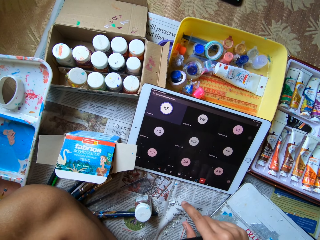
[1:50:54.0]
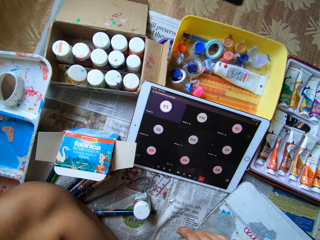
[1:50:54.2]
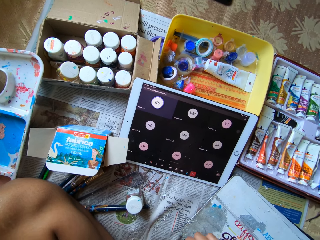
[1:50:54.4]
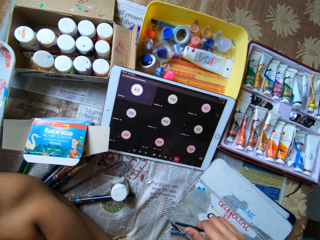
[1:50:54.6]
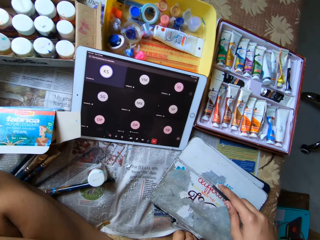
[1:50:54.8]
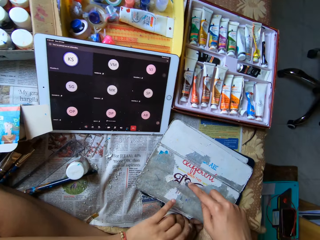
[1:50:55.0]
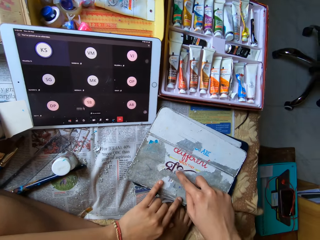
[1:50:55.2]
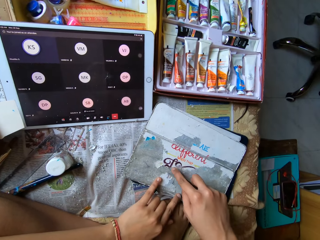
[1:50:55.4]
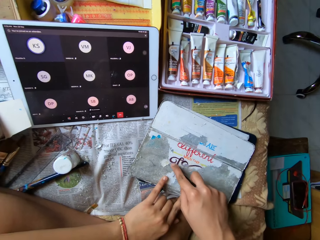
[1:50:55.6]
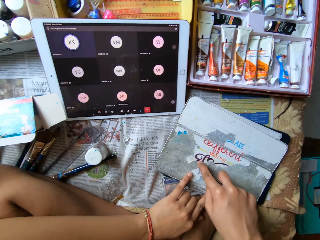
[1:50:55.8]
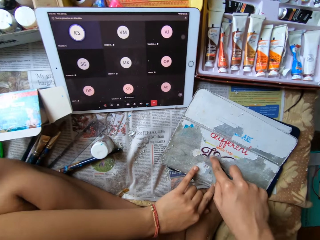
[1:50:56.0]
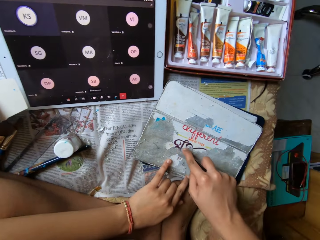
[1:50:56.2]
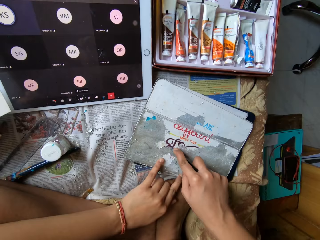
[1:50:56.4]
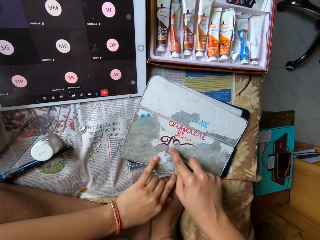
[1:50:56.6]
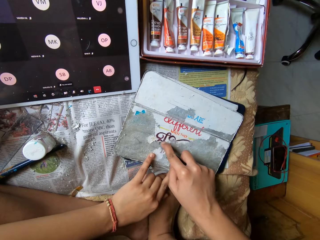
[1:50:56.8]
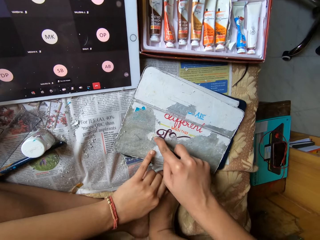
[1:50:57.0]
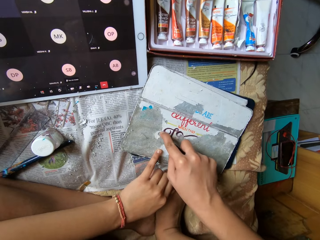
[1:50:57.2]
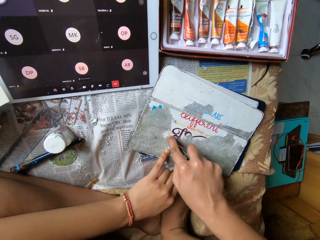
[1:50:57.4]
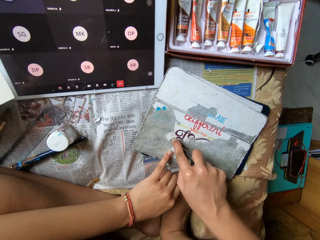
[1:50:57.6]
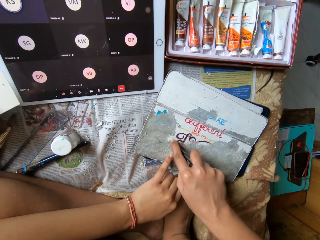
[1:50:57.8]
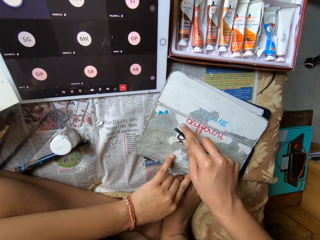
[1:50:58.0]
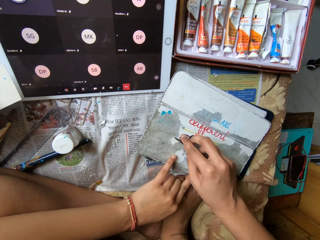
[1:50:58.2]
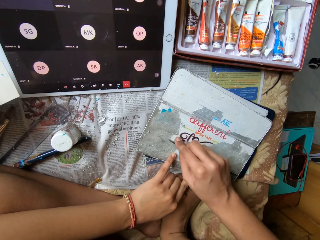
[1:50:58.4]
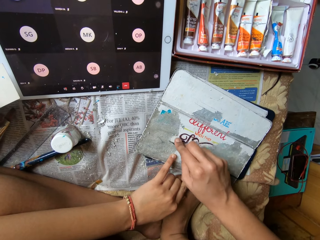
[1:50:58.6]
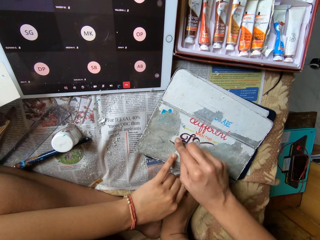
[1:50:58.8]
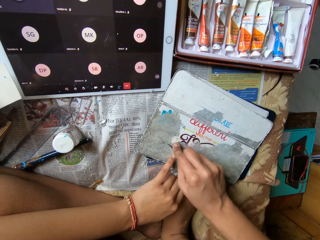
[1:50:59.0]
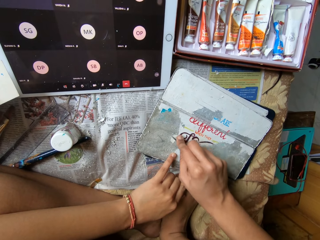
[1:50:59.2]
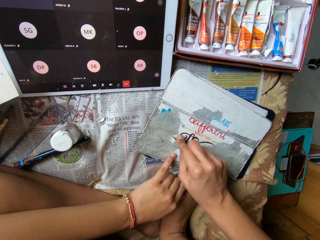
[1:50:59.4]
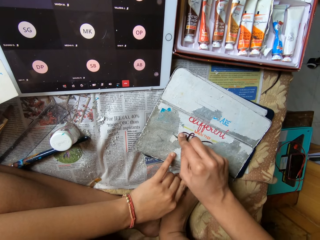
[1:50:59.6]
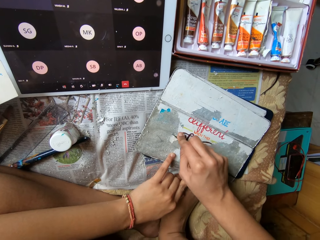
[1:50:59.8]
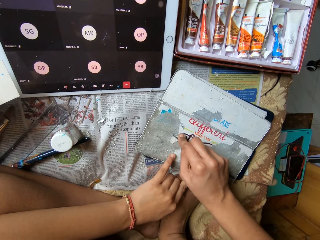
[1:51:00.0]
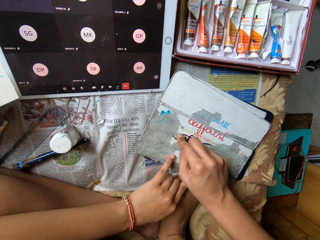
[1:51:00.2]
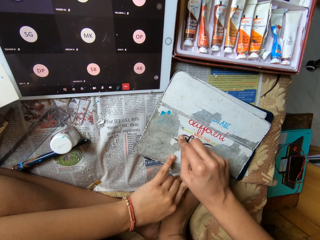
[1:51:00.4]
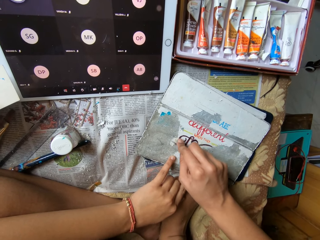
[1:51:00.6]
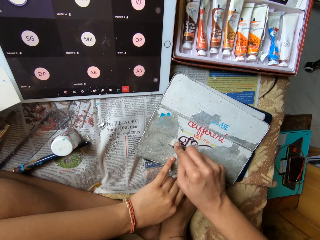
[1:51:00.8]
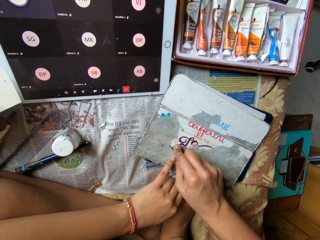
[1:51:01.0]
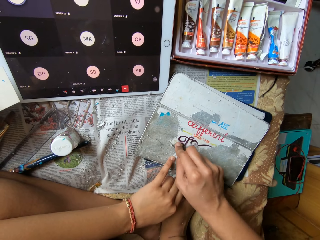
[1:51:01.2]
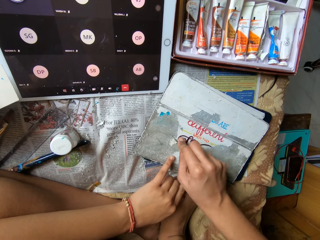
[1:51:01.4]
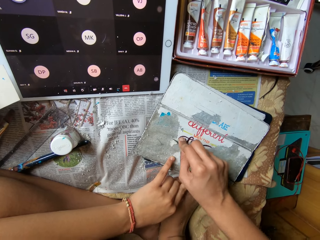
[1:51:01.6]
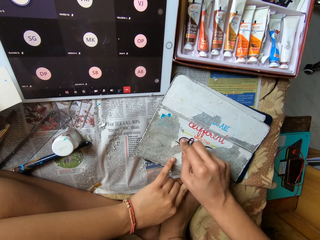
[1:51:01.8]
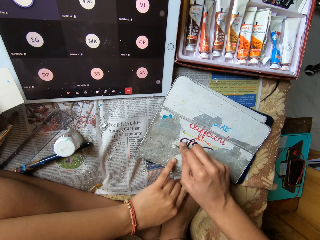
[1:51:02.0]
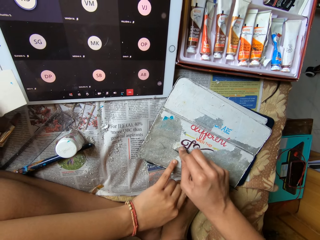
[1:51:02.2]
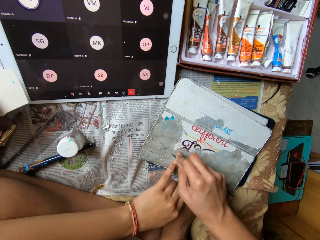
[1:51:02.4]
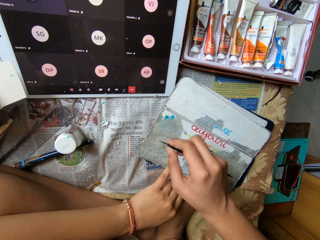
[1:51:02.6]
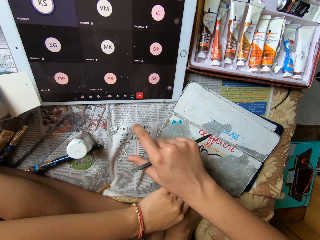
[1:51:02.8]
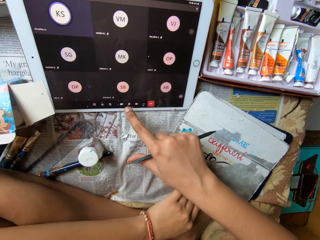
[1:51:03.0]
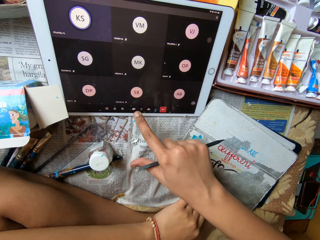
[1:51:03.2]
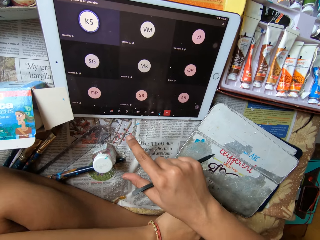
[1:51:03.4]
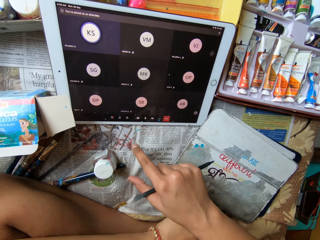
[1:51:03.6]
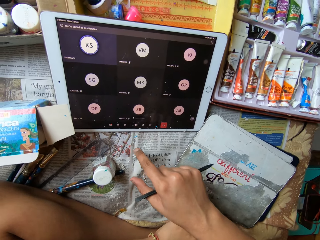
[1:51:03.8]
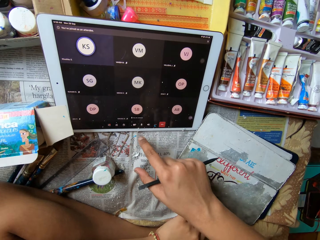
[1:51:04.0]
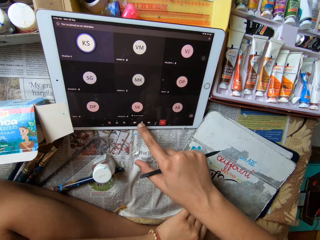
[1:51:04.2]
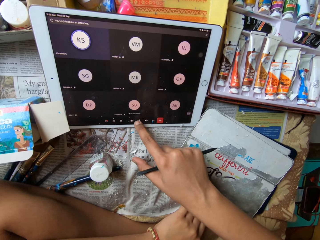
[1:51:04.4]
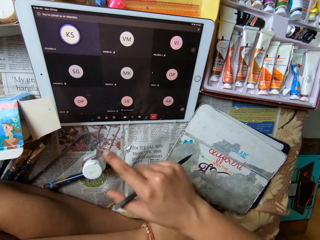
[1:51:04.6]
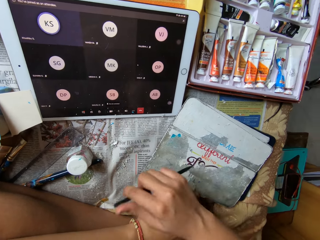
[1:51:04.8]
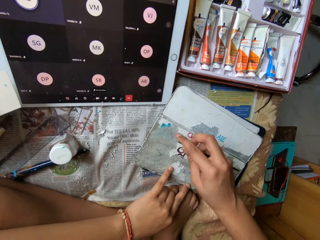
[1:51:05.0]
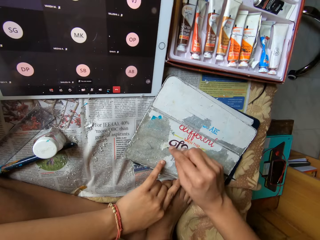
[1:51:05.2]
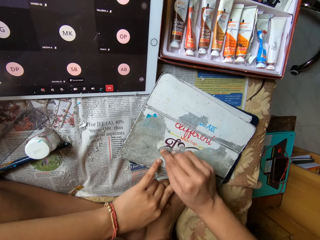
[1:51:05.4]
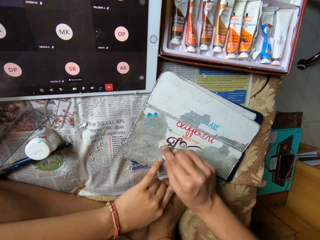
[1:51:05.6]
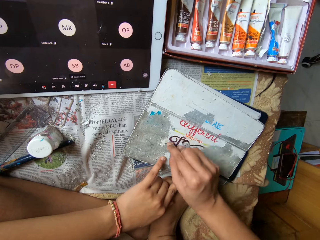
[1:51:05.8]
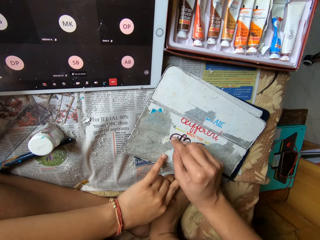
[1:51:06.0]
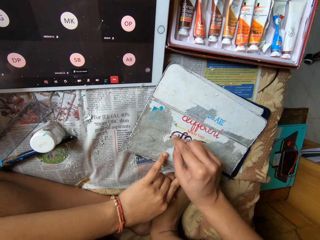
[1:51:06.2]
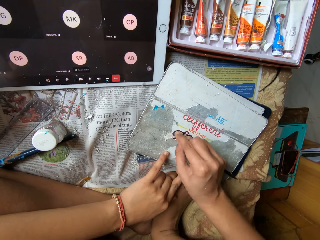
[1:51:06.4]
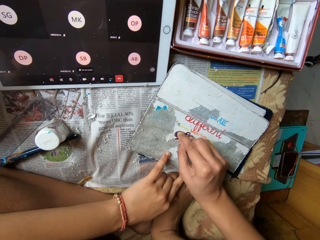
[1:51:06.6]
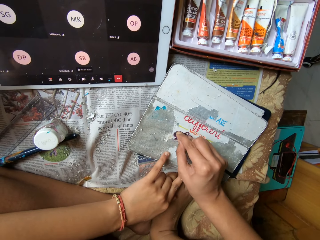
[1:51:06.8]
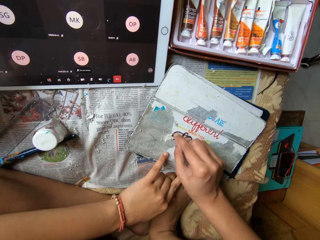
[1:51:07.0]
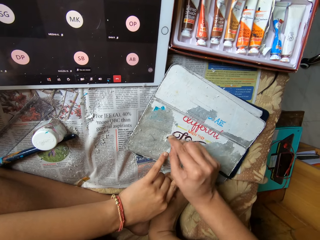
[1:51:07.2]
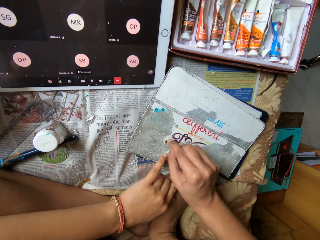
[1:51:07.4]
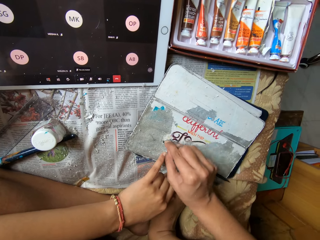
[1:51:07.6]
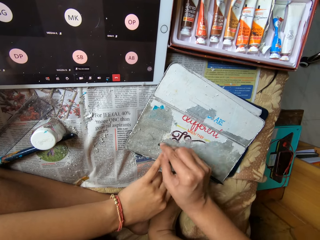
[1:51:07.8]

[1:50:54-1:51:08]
The camera wearer operates the tablet with her right hand. She touches the tablet screen with the right index finger. She scrapes paint from the tablet pouch or metal surface with the scraper or metal rod in her right hand. She places her left hand on the tablet pouch. She scrapes the metal surface with the metal rod. She operates the tablet with her right hand and touches the tablet screen with the right index finger. She converses with a woman over a call. She scrapes paint from the tablet pouch with the scraper in her right hand.

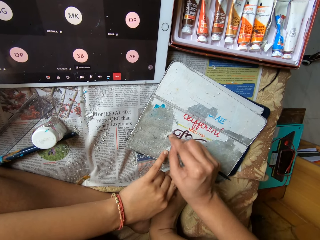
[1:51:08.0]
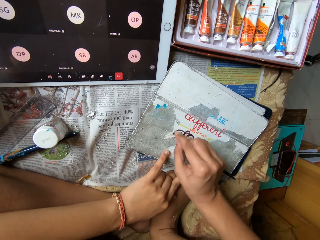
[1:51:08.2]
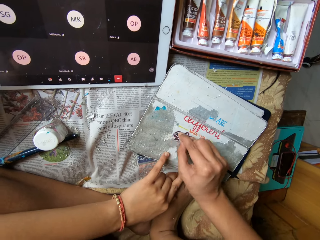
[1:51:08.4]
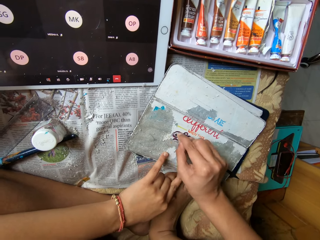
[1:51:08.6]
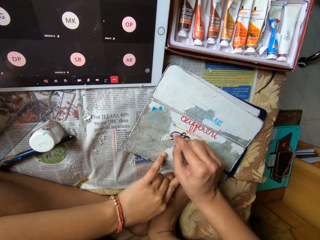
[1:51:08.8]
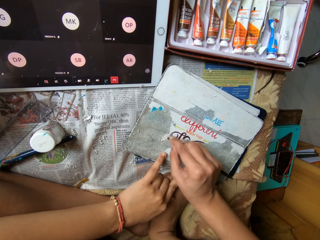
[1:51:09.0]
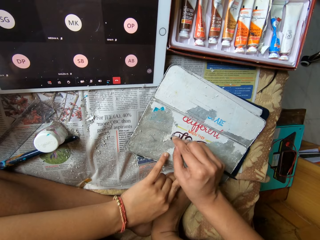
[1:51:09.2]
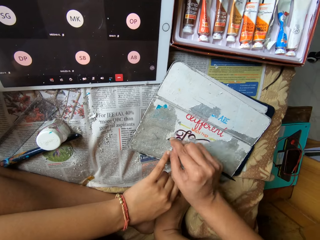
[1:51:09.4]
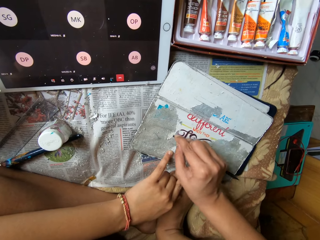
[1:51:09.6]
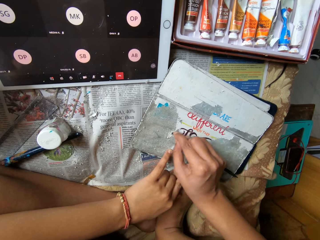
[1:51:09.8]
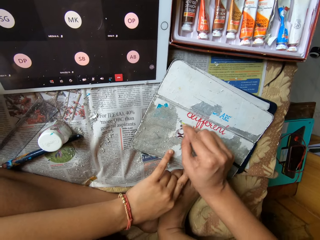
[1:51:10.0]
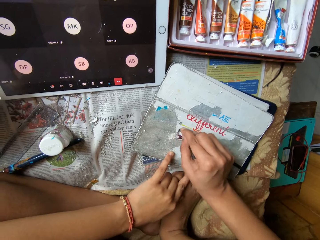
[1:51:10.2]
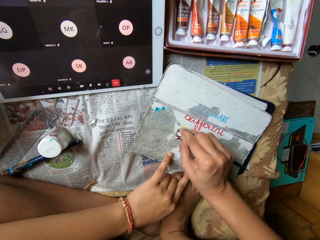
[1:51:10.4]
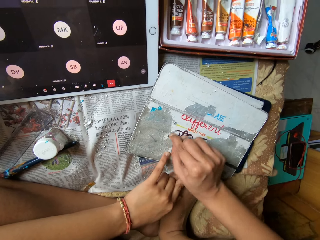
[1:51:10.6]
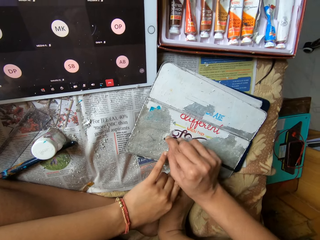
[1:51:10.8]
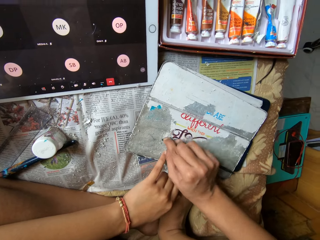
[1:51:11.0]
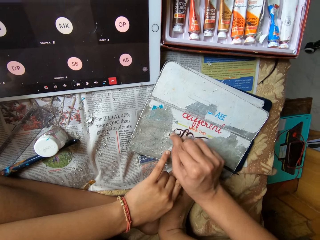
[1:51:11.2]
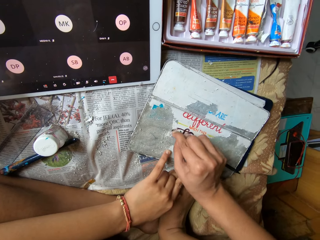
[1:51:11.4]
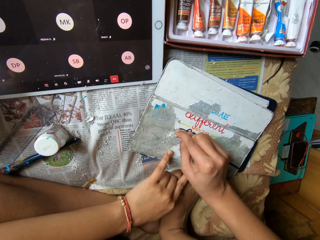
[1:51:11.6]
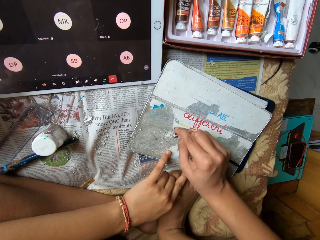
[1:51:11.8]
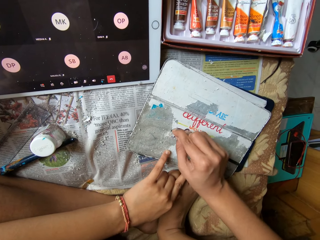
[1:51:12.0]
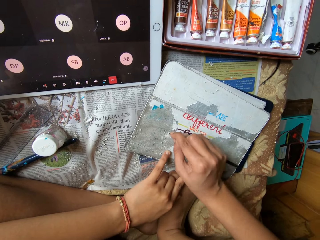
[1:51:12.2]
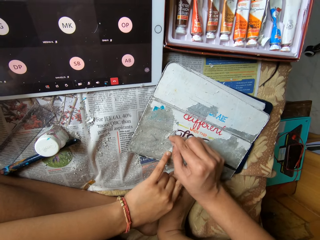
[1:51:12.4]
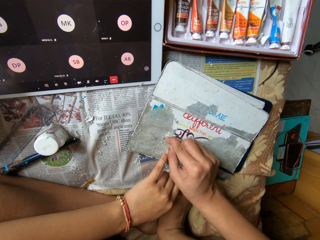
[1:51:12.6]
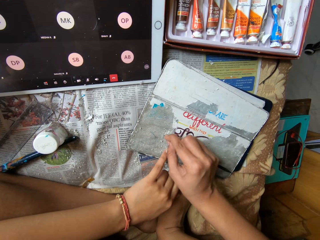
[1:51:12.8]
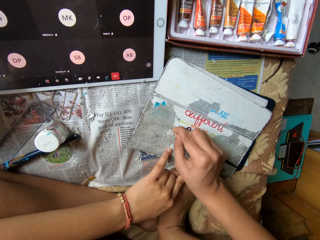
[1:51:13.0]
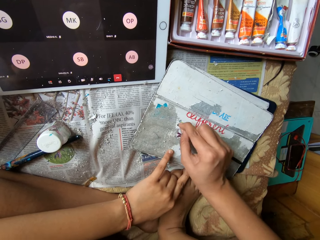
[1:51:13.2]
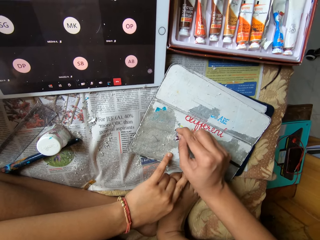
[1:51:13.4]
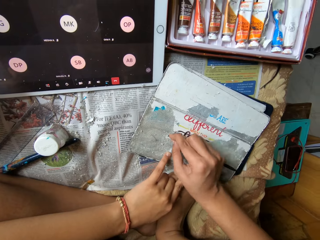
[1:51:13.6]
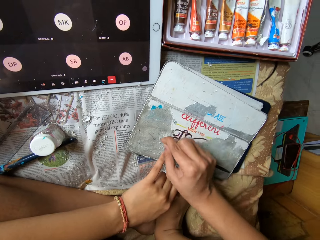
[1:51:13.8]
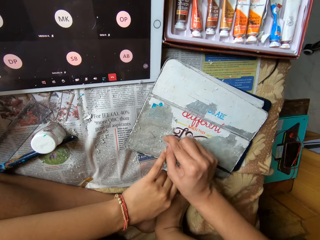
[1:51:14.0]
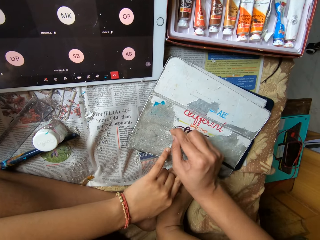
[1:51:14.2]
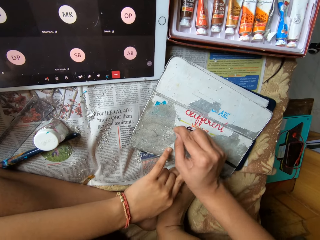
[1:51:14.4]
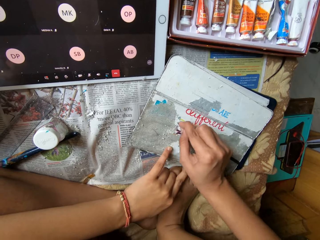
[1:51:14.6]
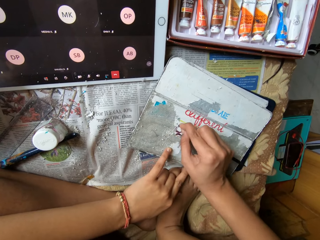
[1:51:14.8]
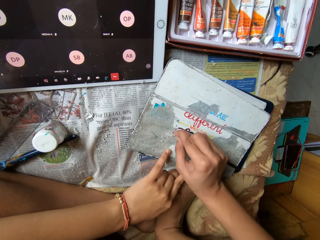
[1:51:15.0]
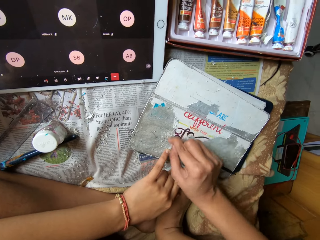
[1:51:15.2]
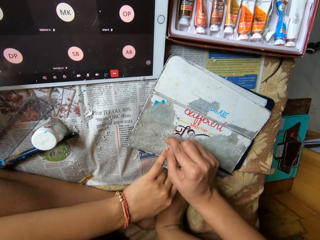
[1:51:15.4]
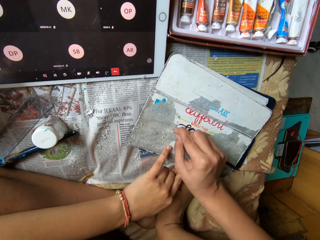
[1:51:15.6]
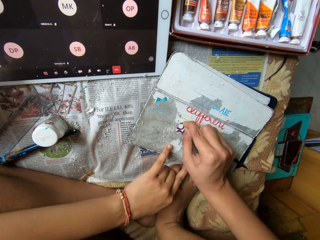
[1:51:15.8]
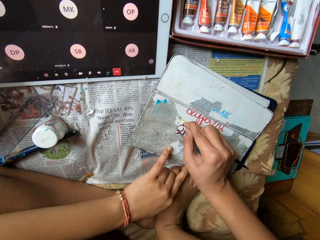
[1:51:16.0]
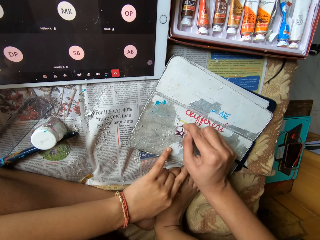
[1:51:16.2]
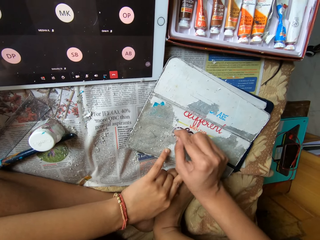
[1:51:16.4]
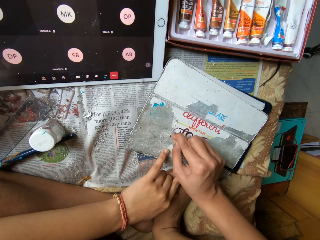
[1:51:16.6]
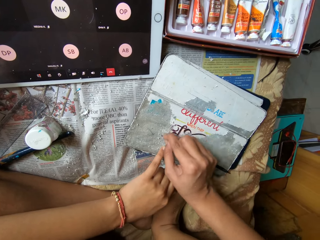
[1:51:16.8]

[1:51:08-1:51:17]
The camera wearer scrapes a metal surface with a metal rod. They scrape the metal surface with the metal rod again.
